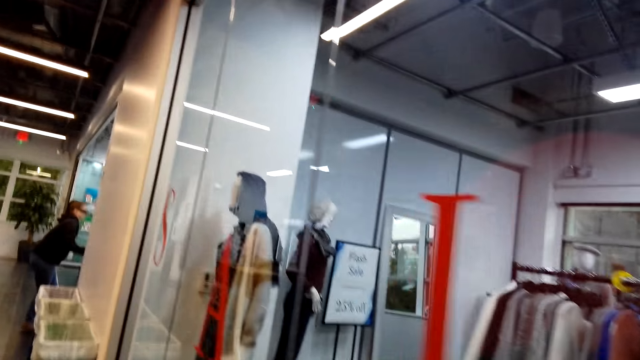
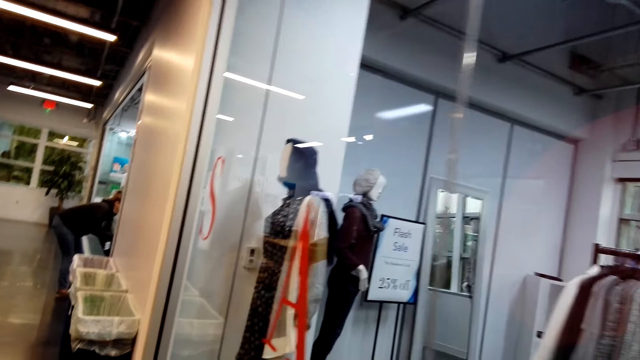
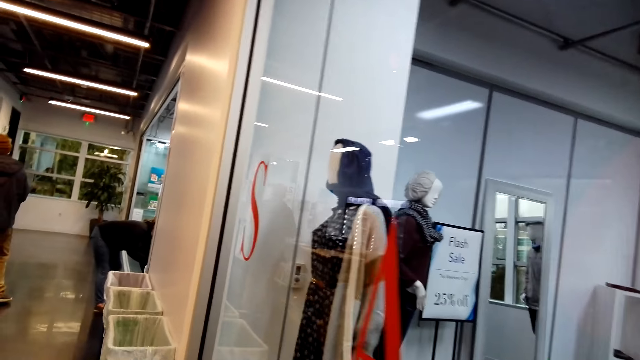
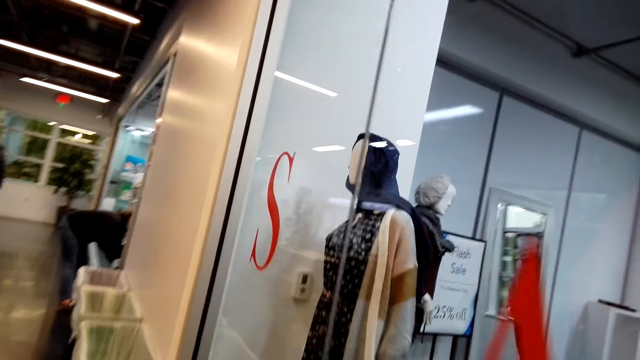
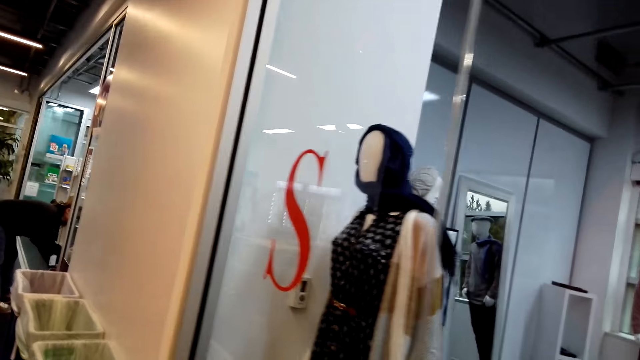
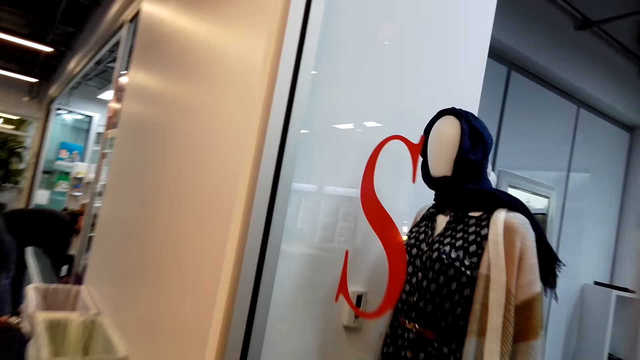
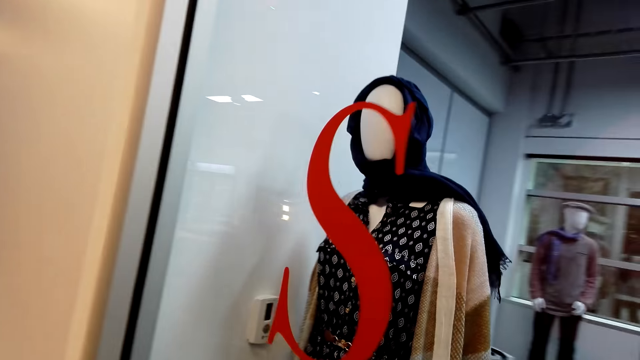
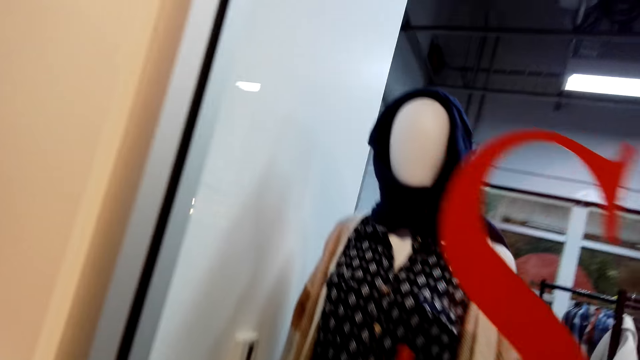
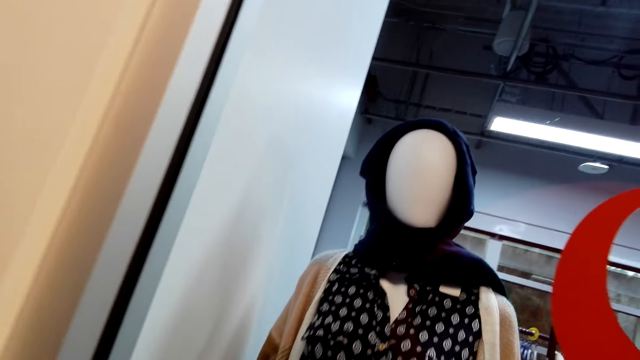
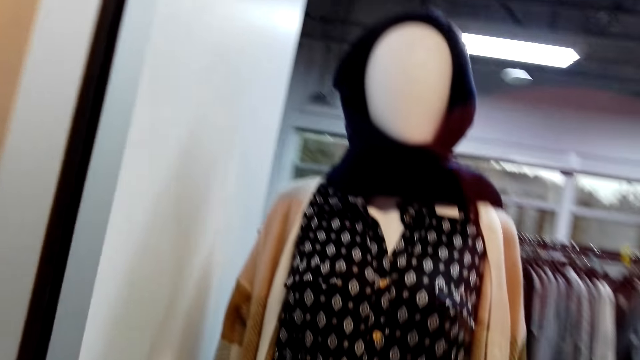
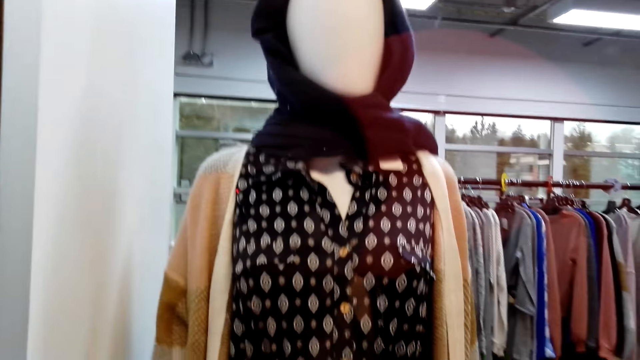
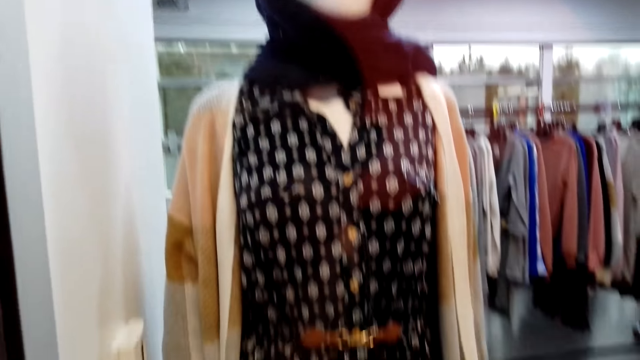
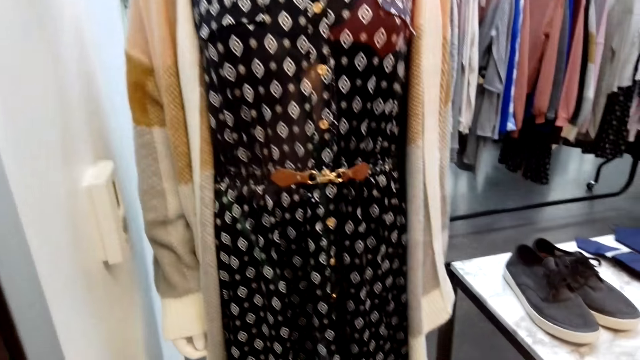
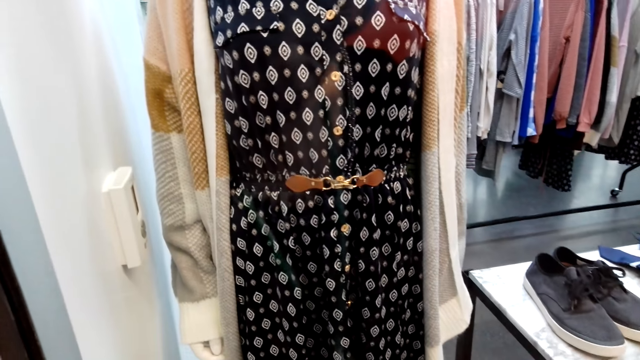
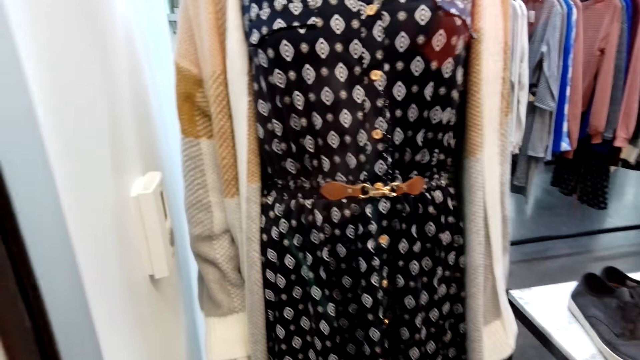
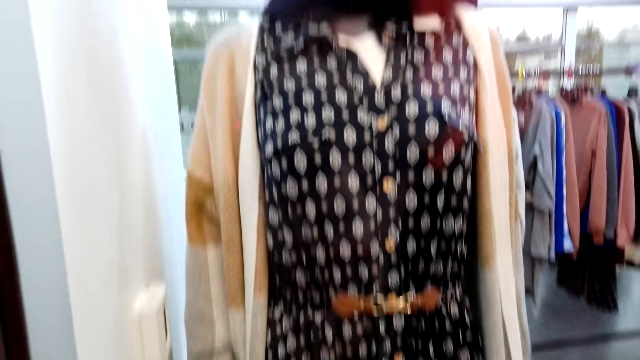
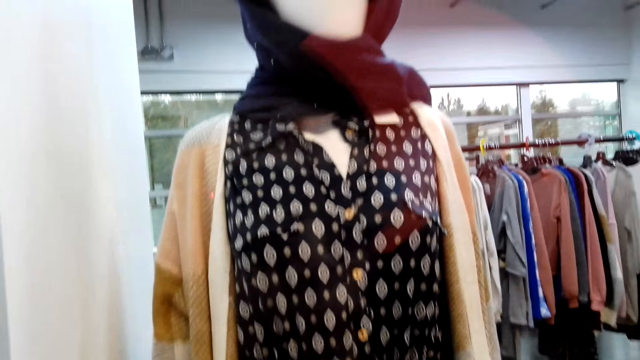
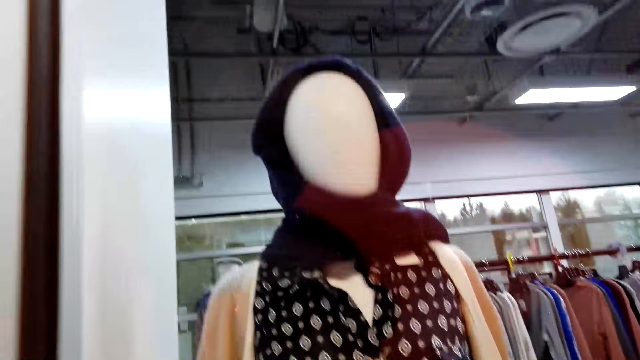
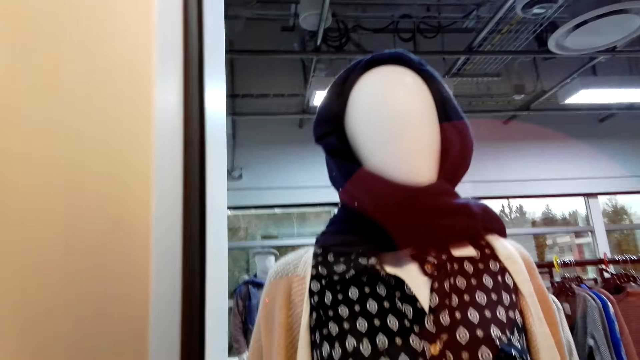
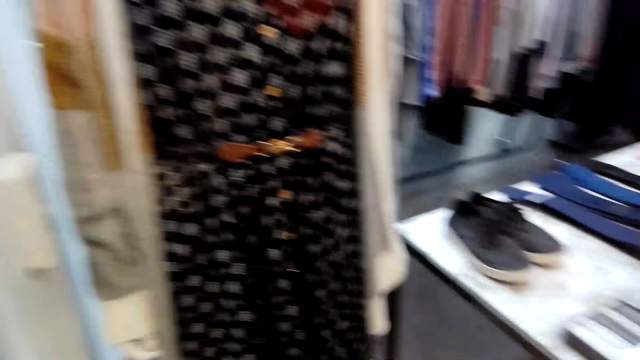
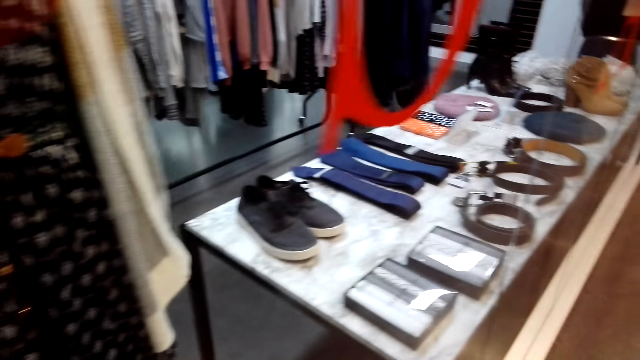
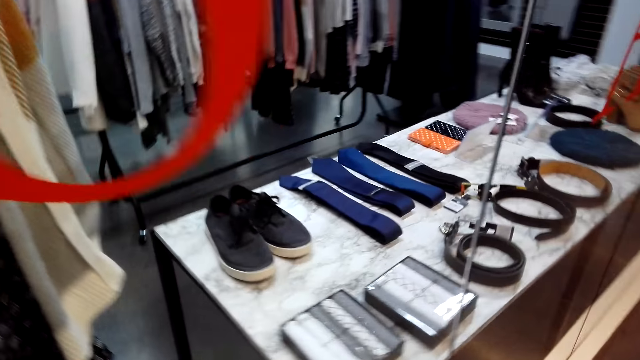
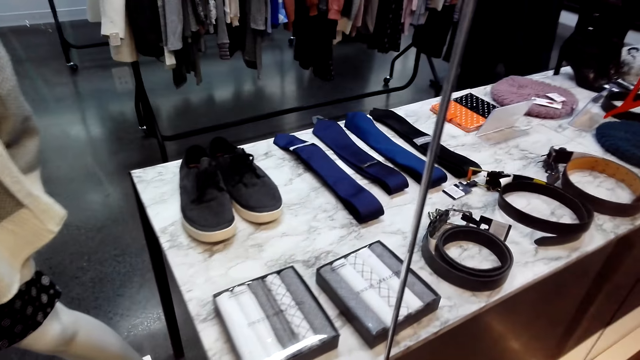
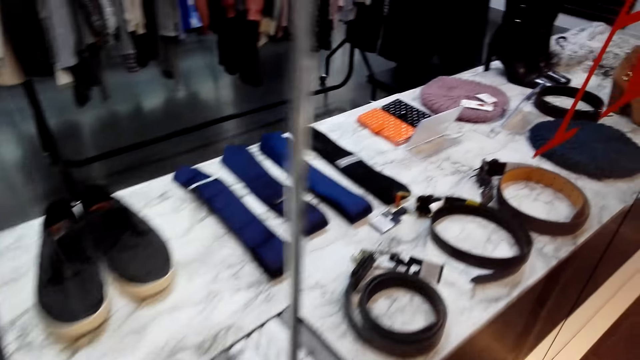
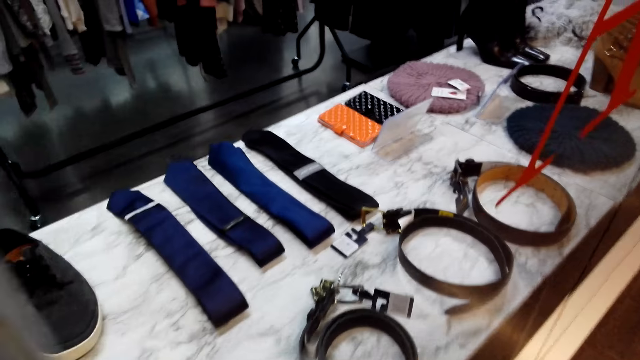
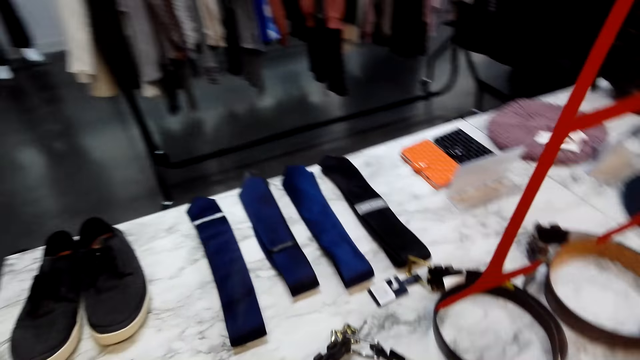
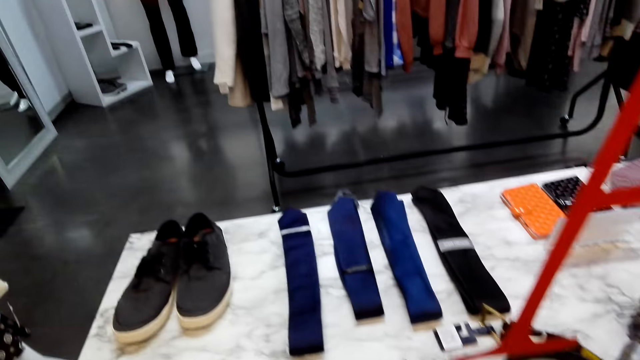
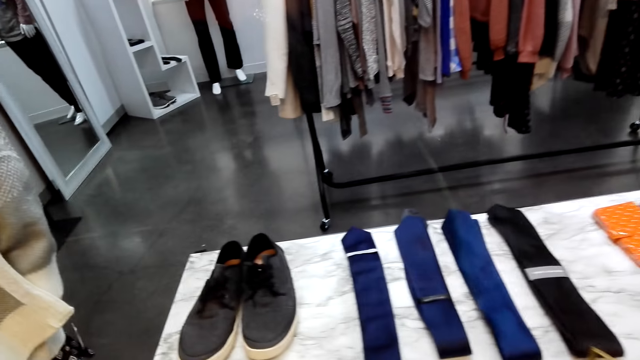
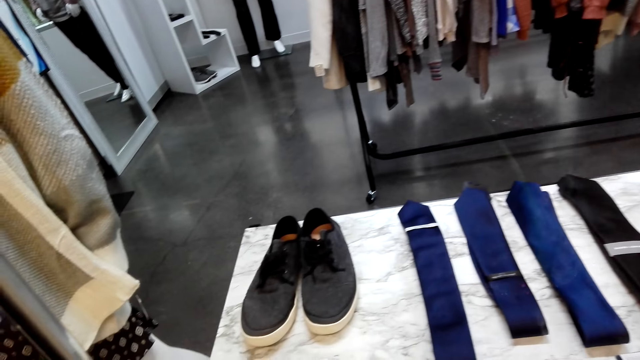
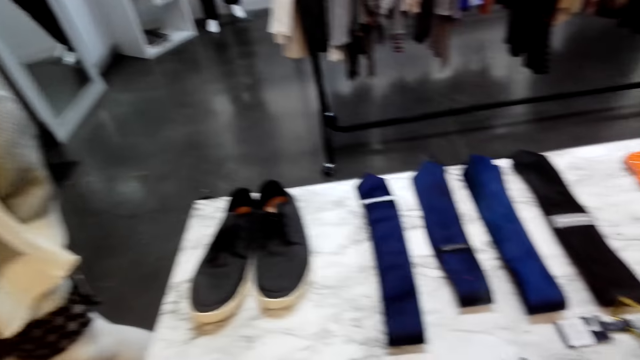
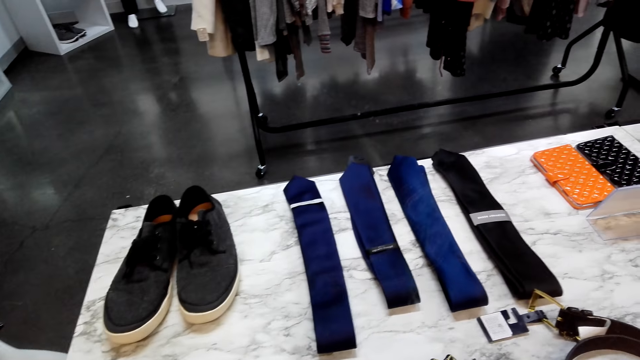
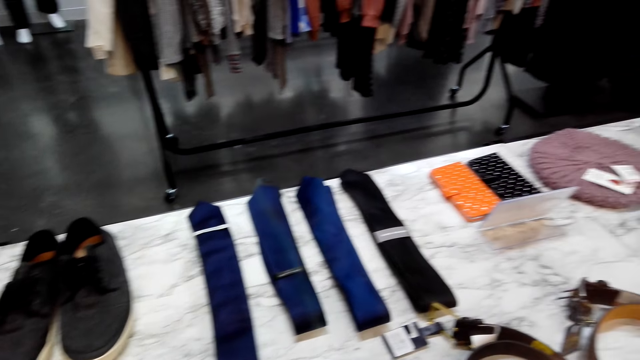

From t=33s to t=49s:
A woman bends down. A man walks at the shop cloth. The camera wearer walks at the shop cloth. They stare at the dummy. They look at the items in a shop.

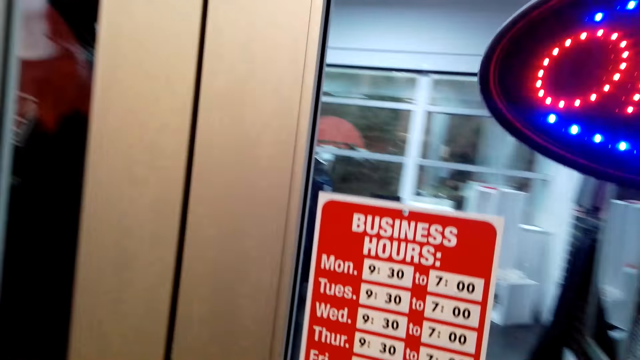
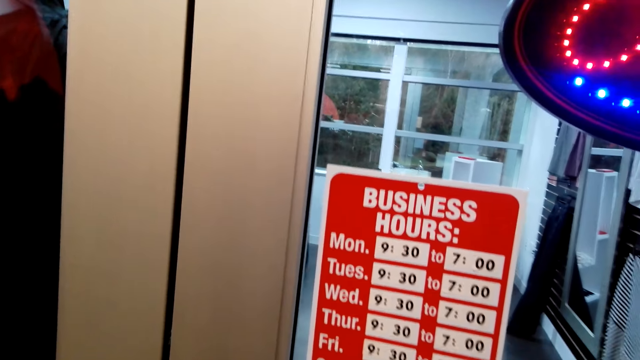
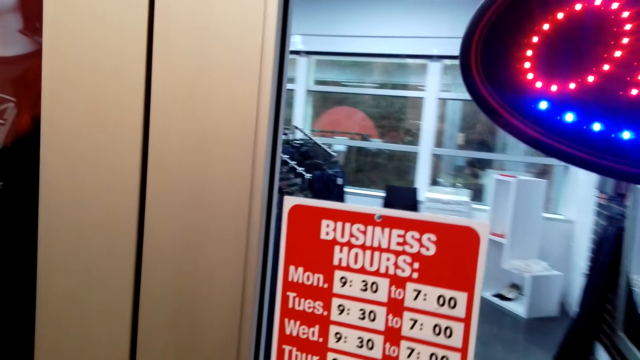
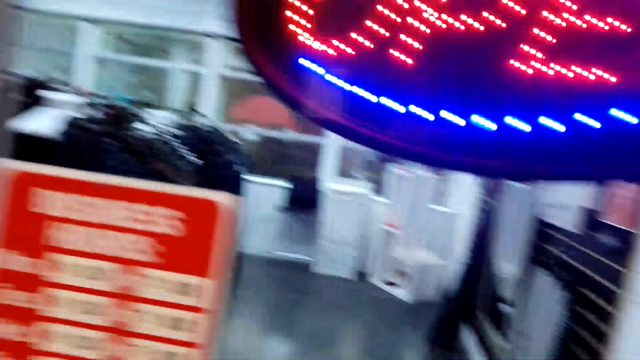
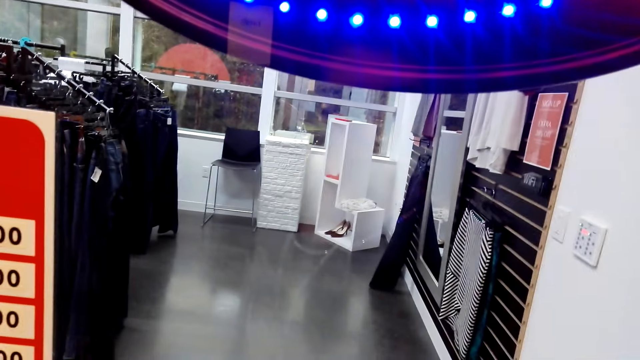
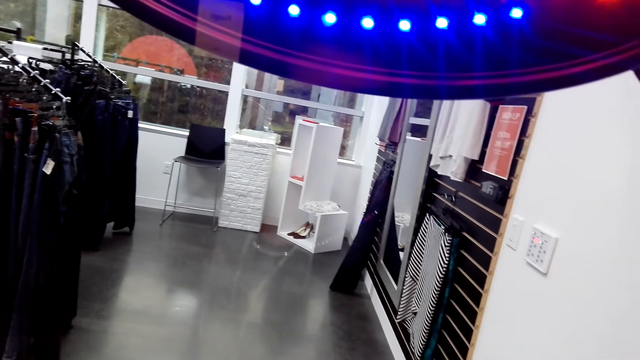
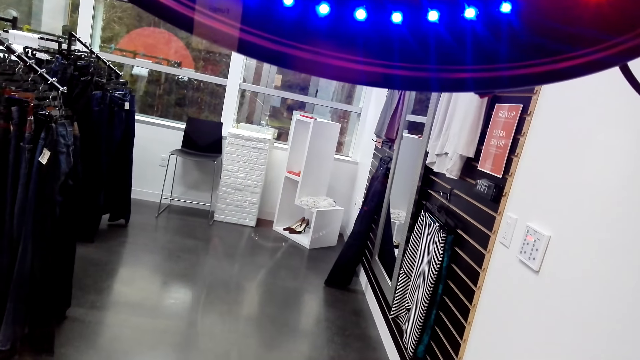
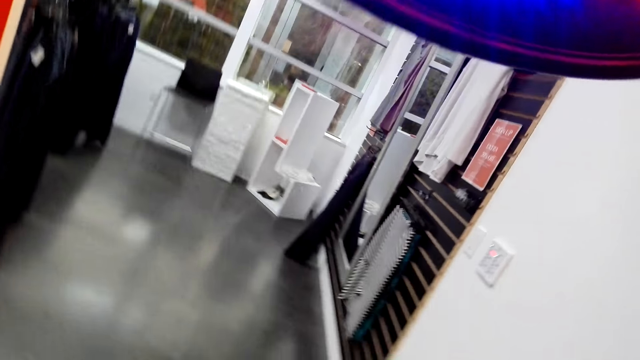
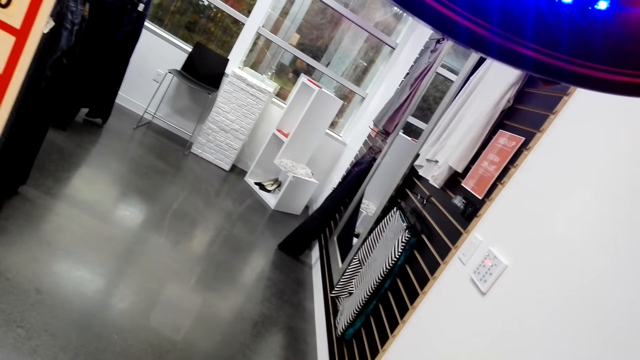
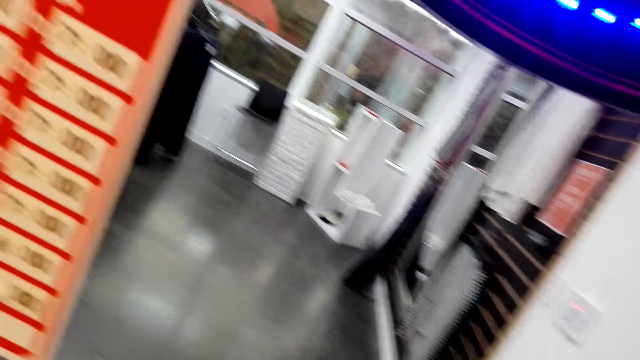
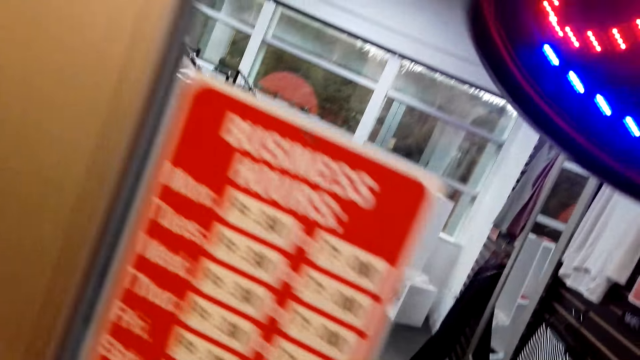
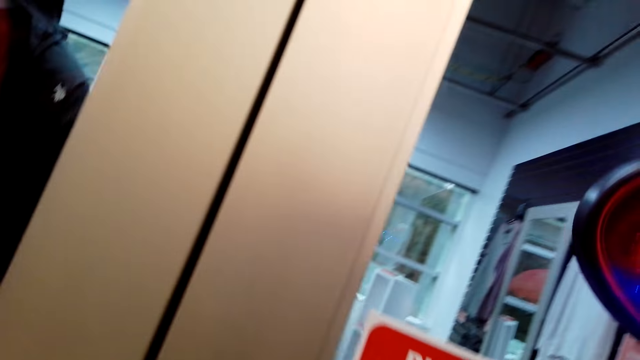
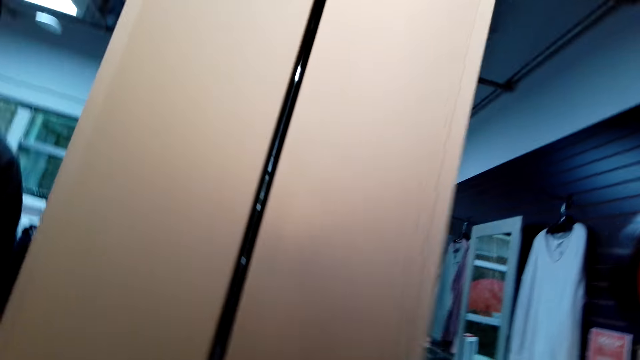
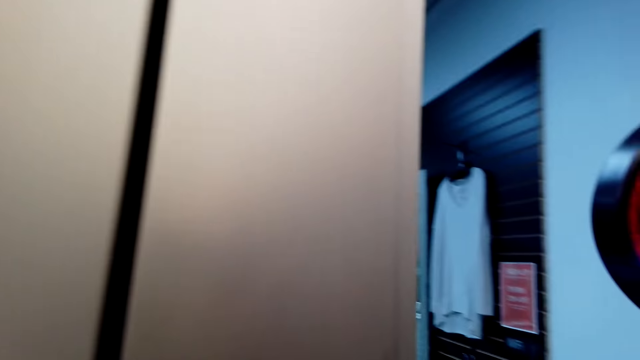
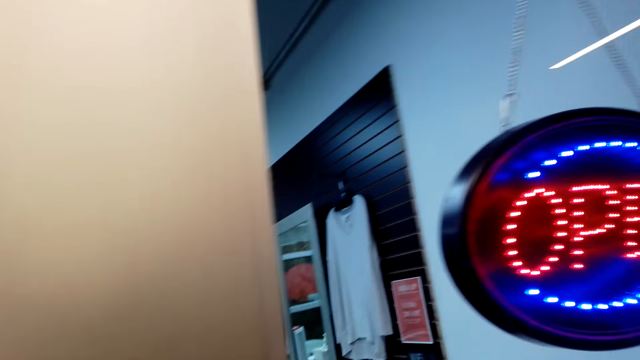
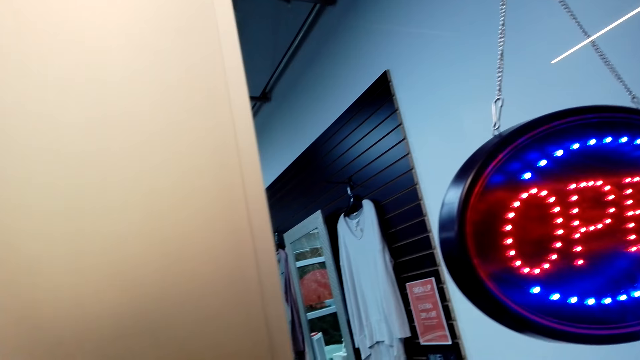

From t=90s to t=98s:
The camera wearer reads a sign on the door. They look at the items in a shop.
